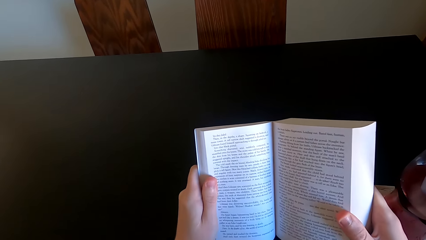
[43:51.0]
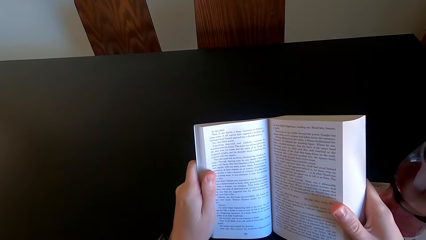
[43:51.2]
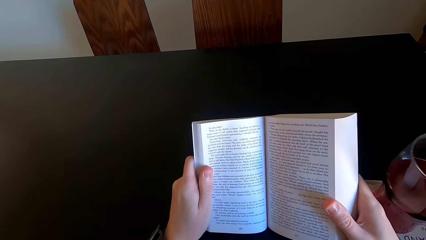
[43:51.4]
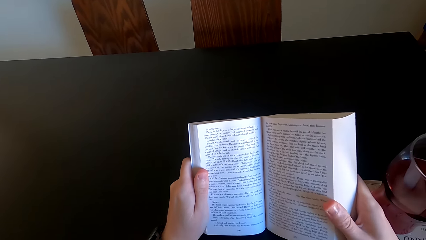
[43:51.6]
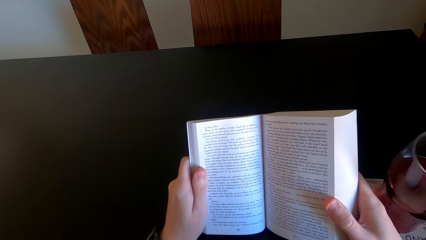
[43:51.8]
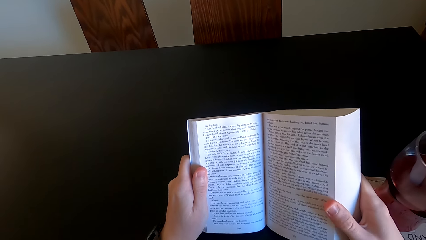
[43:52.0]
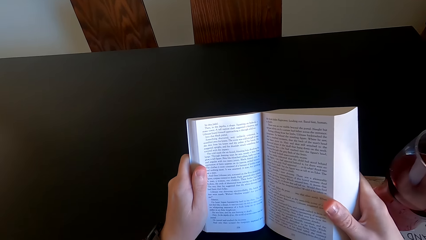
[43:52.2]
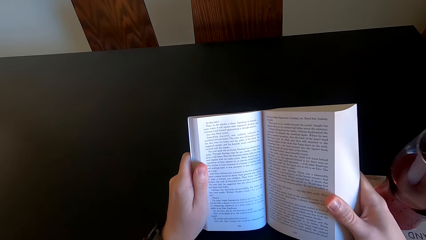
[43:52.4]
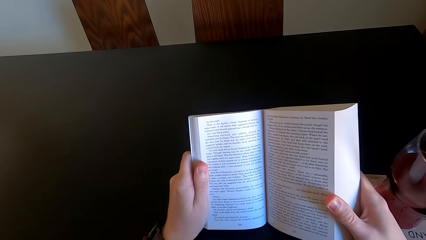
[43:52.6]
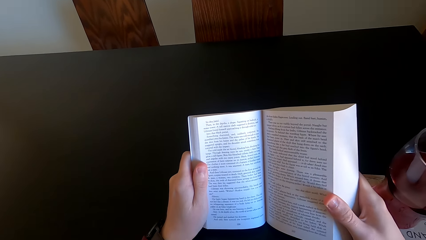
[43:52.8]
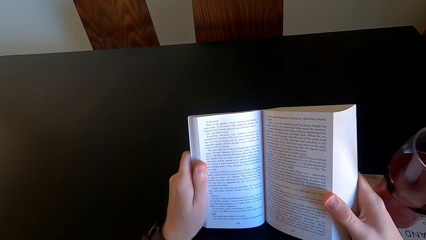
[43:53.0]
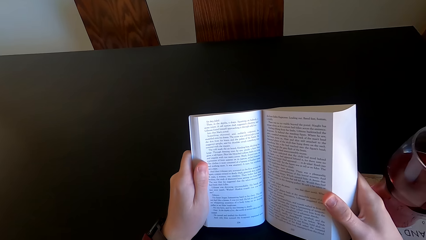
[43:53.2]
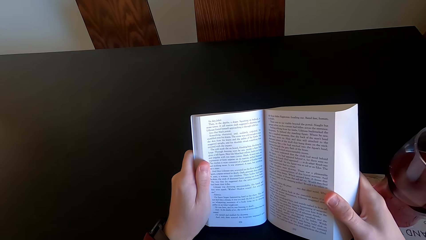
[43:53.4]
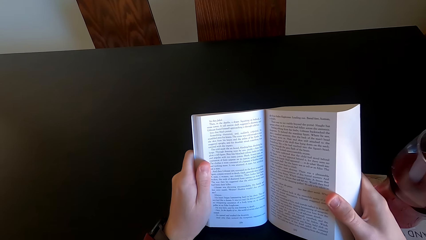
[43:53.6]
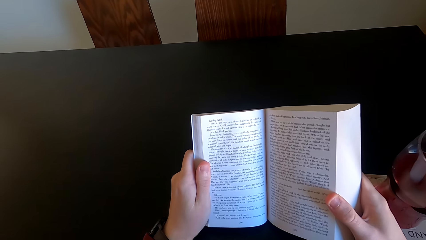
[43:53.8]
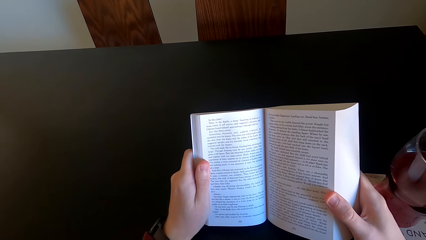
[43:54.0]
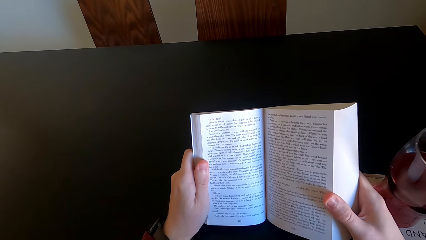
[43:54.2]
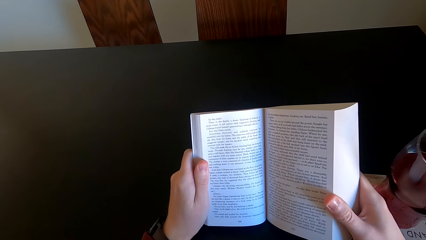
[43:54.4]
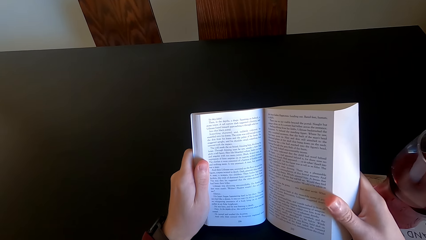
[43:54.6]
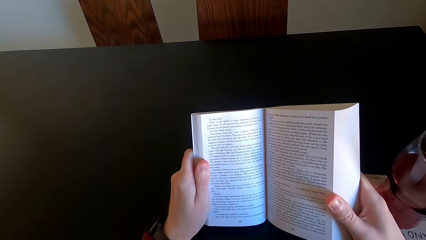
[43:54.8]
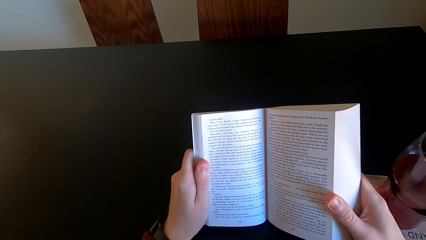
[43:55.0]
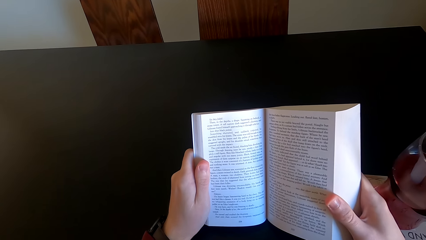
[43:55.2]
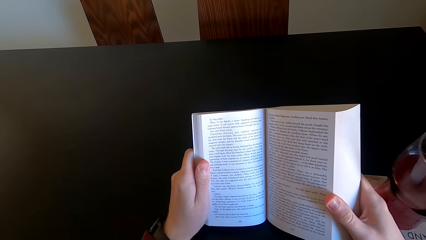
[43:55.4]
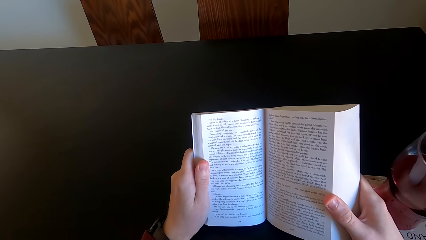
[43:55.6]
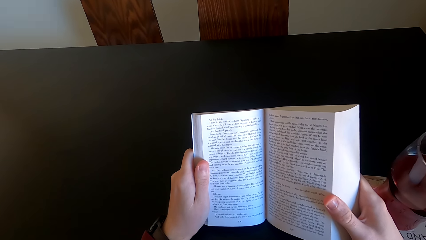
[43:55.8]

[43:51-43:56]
The camera wearer reads the book.

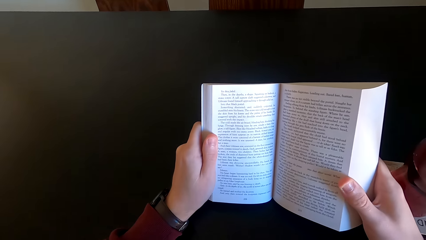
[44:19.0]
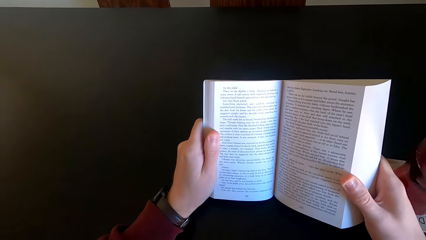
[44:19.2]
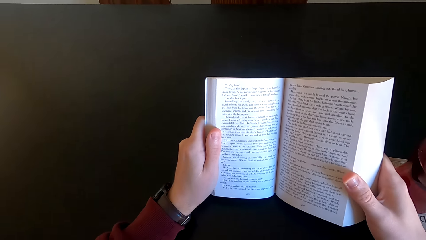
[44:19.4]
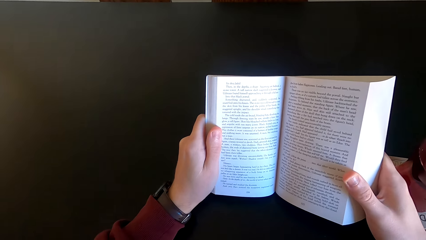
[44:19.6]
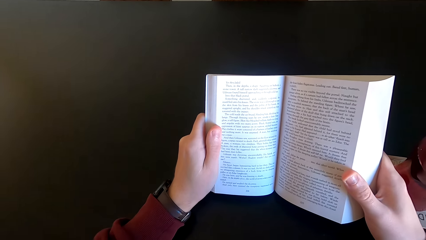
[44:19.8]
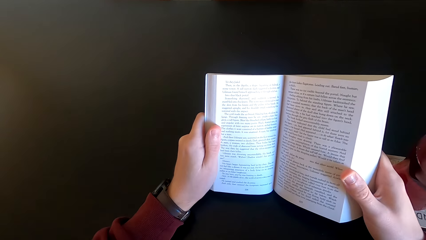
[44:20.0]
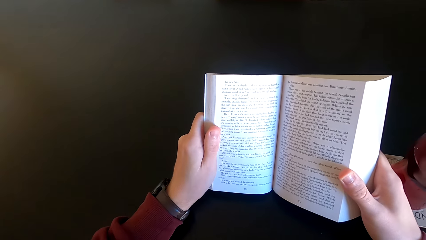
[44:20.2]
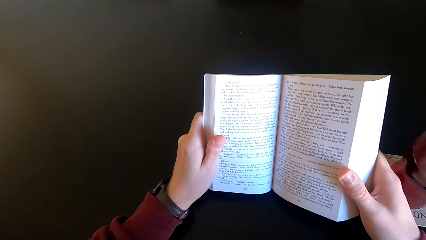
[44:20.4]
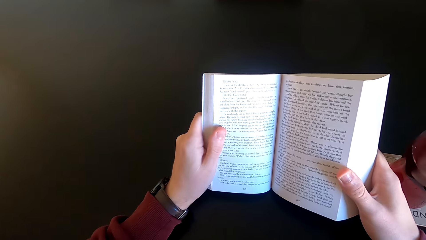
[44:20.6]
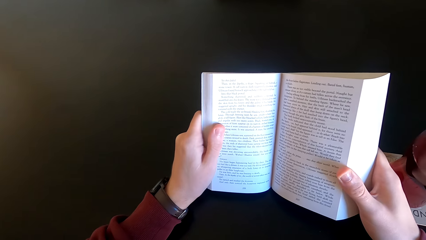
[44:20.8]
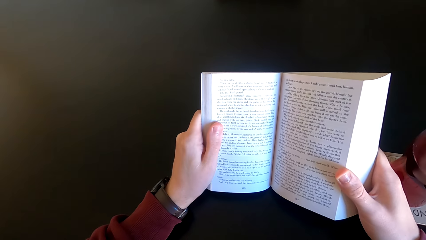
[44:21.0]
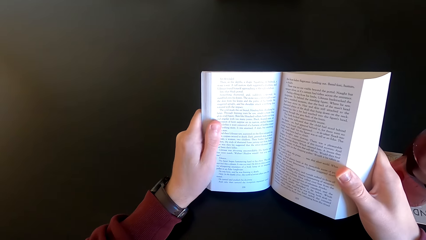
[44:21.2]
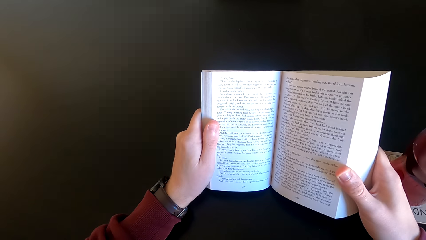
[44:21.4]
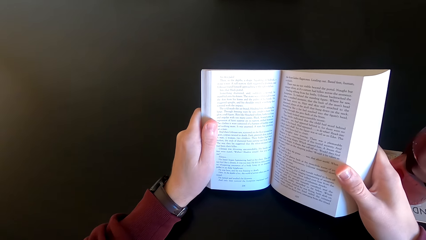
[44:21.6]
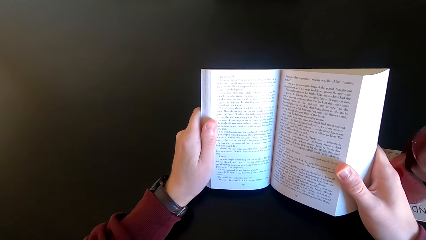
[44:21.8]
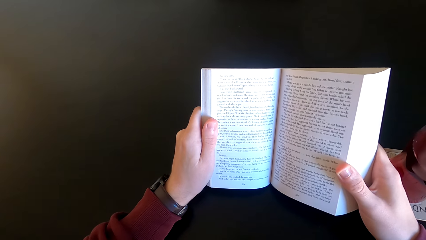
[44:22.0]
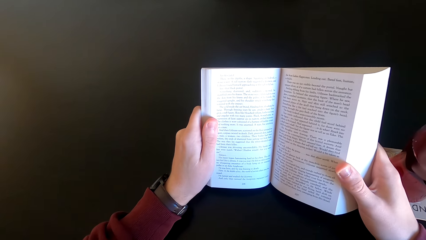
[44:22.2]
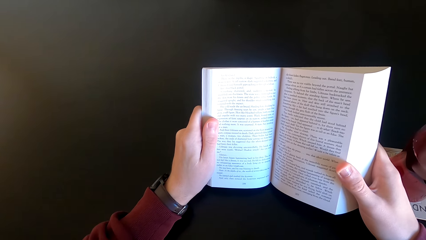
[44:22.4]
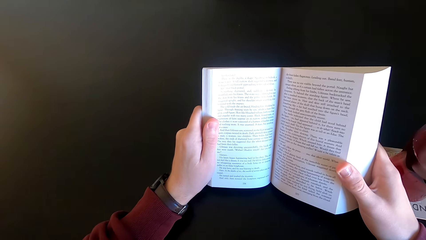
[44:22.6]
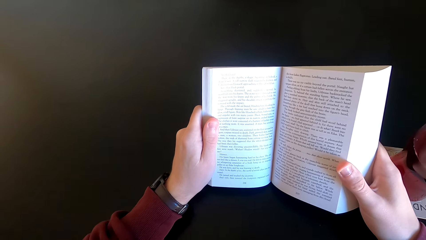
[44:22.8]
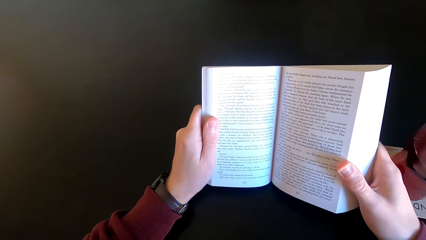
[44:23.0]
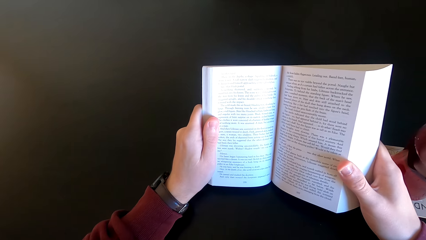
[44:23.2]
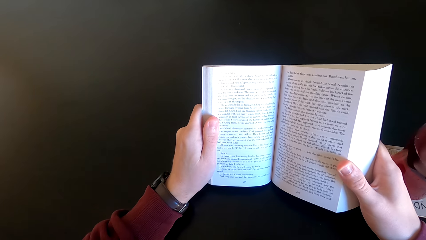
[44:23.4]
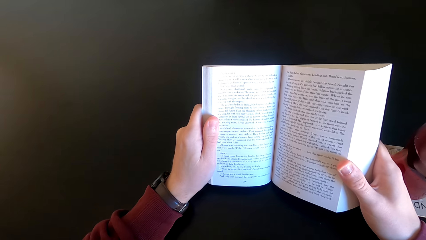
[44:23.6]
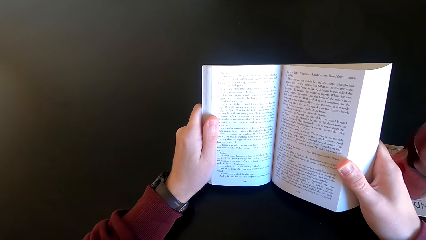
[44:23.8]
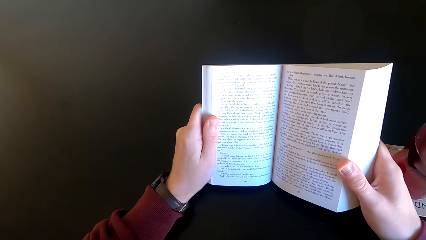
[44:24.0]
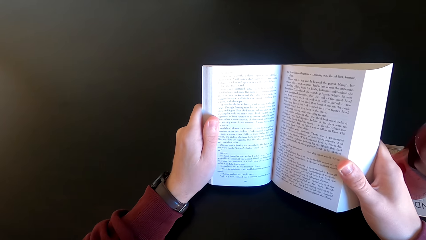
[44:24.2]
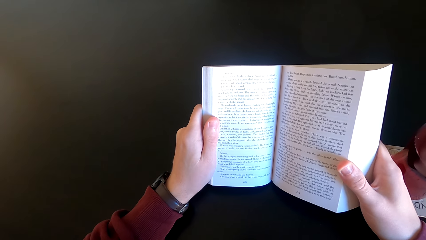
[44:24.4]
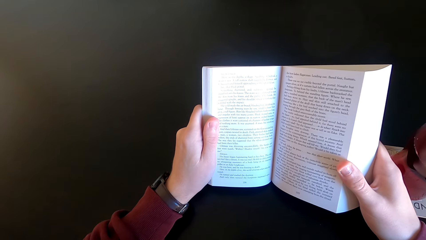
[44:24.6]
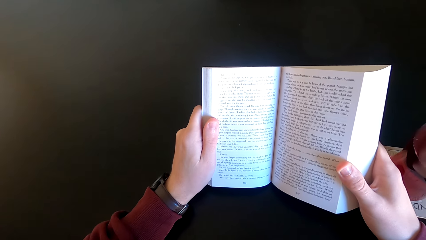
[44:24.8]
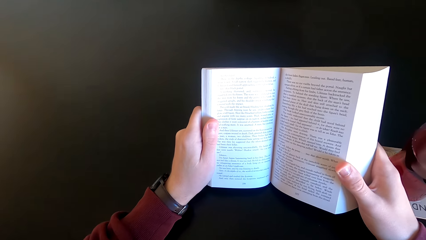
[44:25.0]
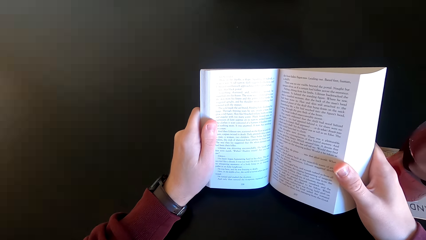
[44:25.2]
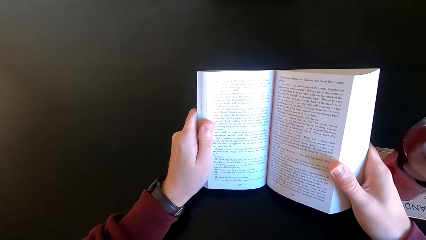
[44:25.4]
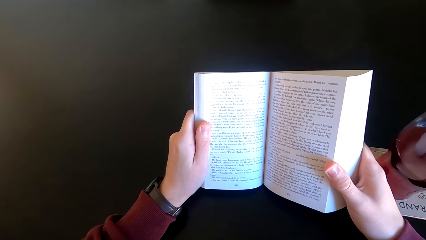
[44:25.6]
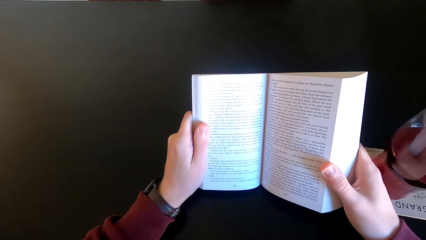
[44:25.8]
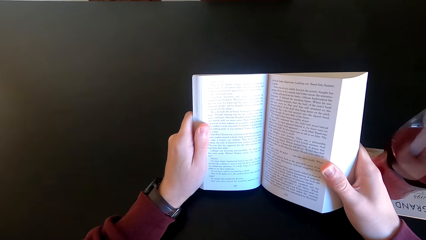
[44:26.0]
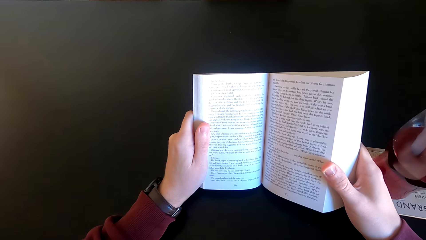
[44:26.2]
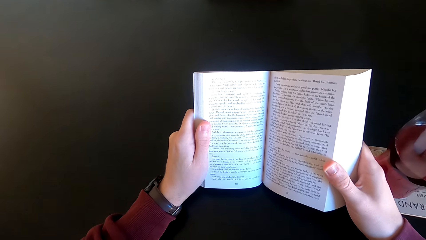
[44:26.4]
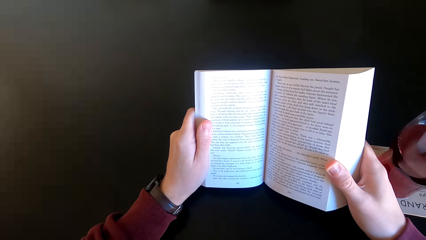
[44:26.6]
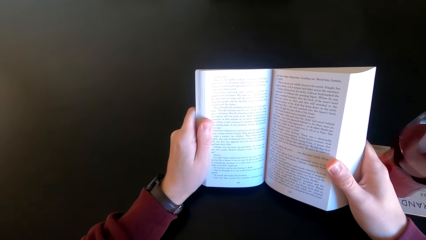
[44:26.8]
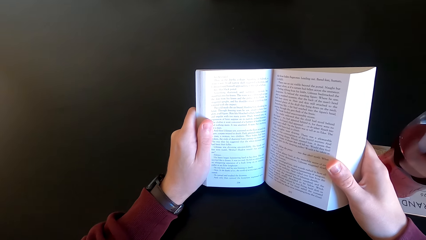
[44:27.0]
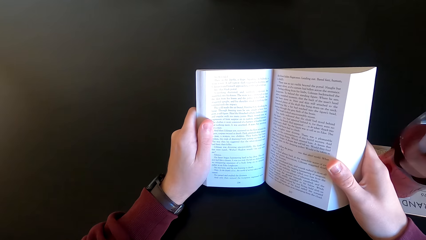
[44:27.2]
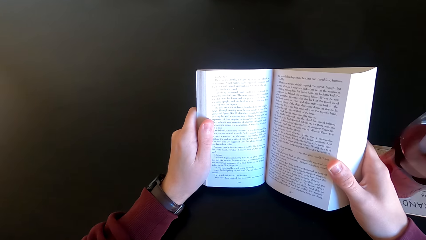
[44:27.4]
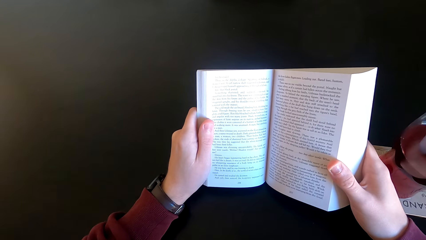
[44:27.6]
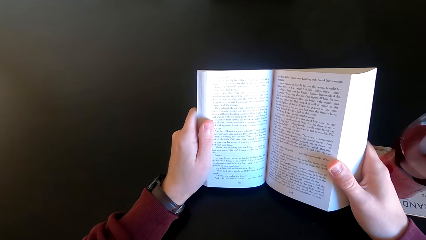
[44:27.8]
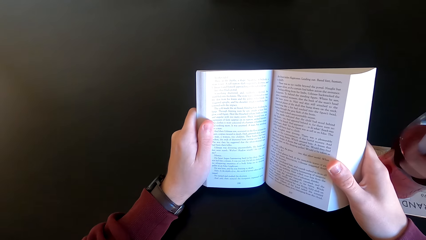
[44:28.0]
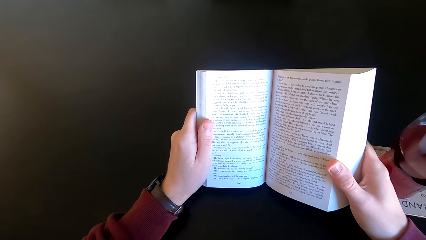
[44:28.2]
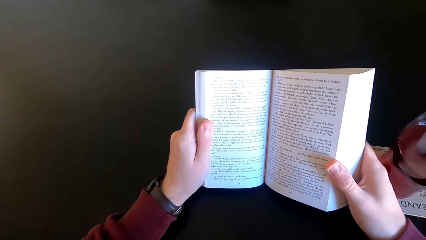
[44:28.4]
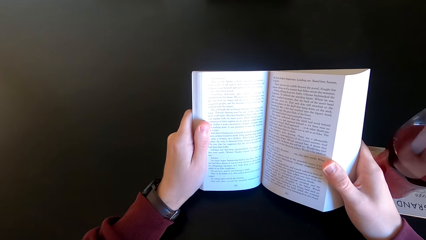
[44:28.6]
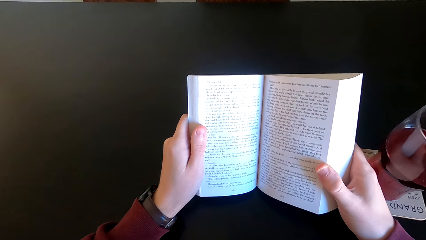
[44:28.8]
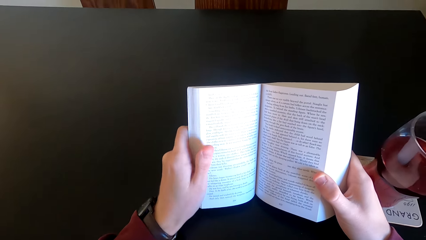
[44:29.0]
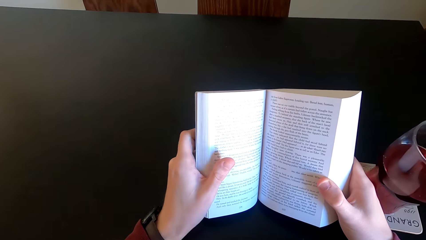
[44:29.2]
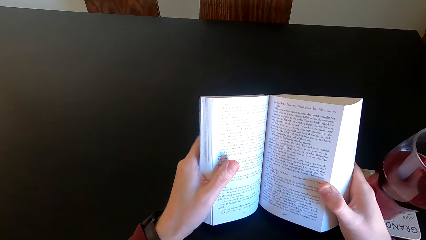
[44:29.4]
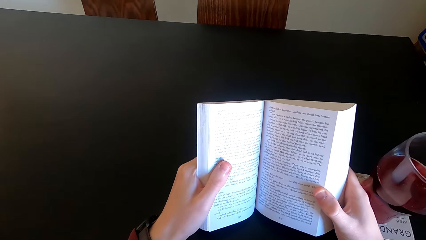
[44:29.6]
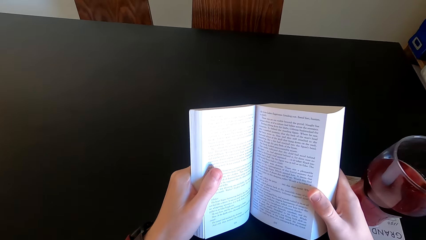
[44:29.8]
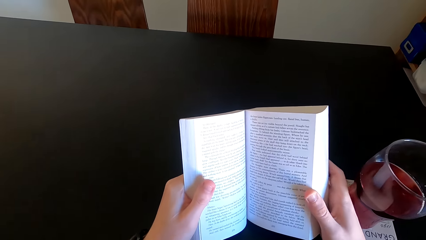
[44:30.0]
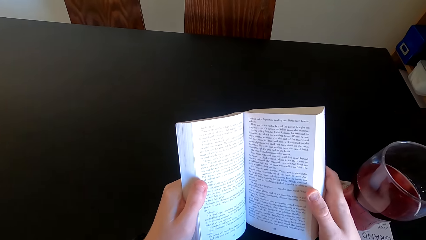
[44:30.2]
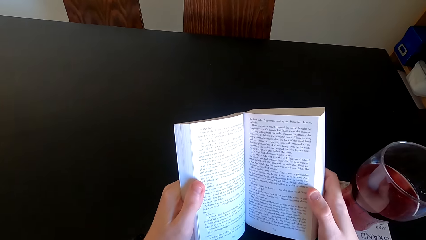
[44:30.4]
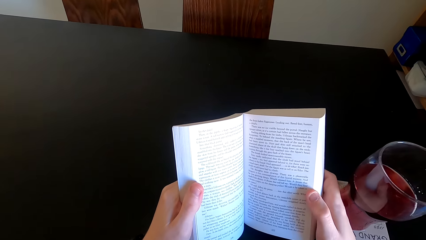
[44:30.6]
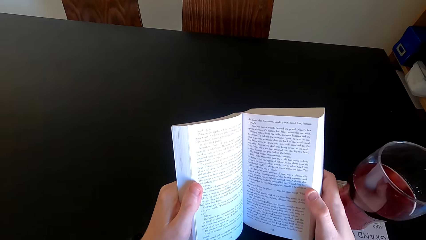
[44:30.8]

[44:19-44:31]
The camera wearer moves her finger. She reads the book. She moves her hand.
